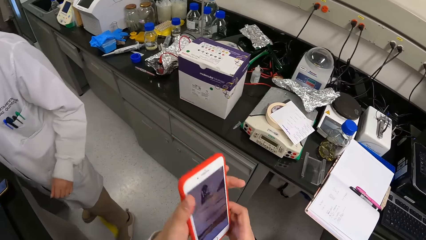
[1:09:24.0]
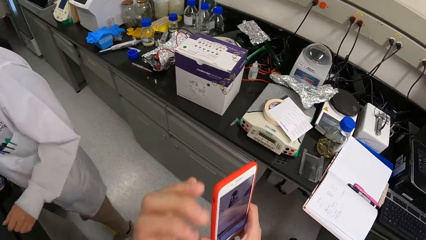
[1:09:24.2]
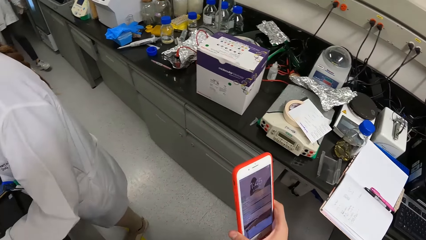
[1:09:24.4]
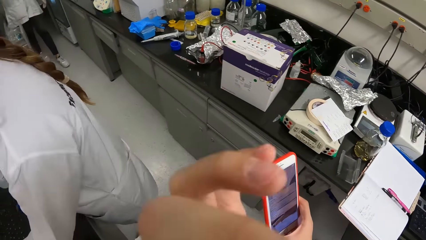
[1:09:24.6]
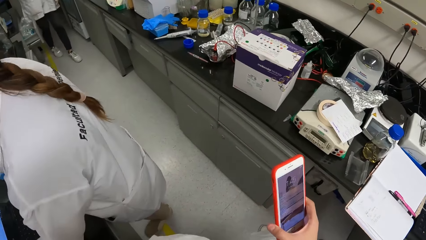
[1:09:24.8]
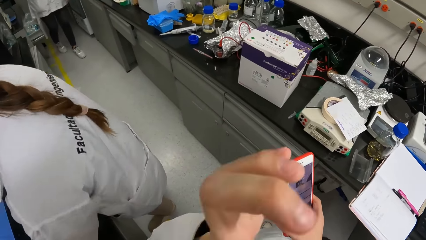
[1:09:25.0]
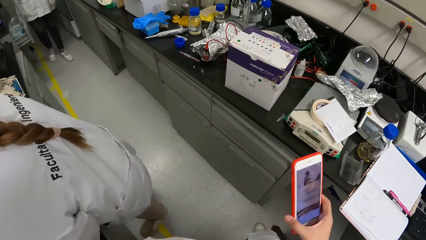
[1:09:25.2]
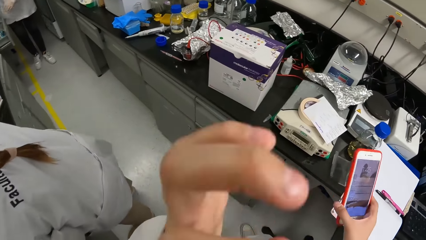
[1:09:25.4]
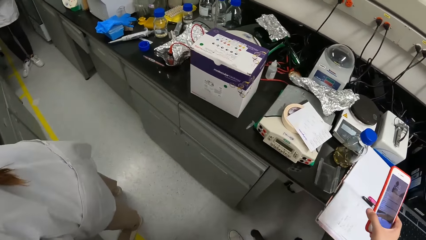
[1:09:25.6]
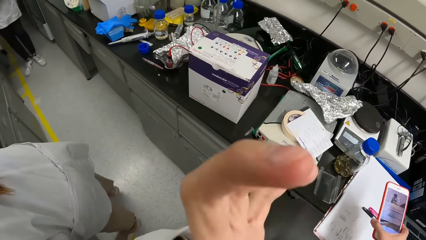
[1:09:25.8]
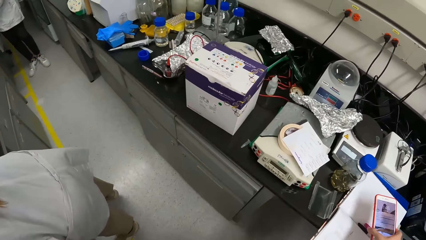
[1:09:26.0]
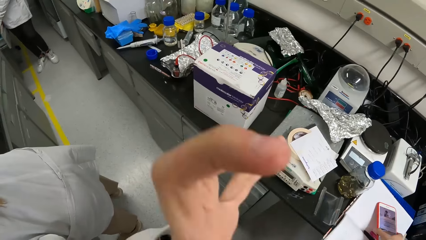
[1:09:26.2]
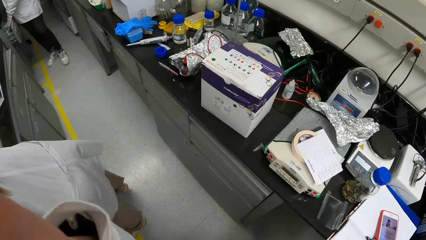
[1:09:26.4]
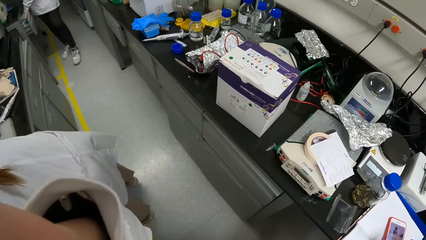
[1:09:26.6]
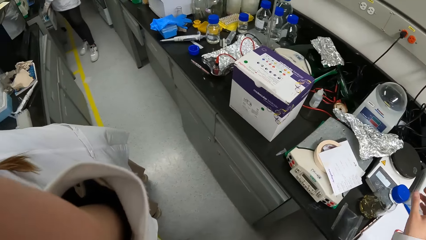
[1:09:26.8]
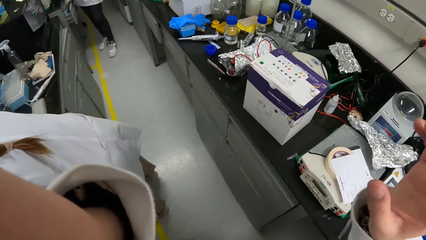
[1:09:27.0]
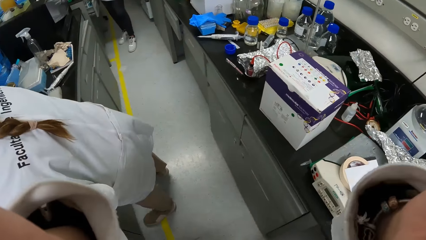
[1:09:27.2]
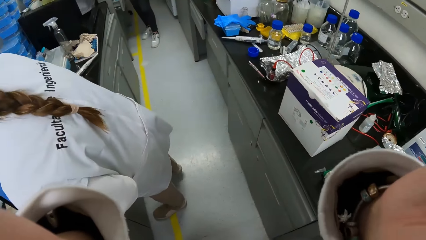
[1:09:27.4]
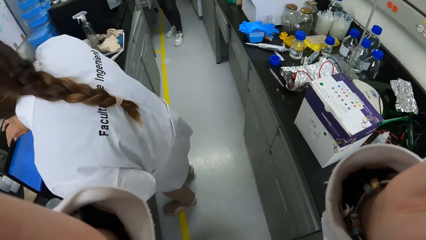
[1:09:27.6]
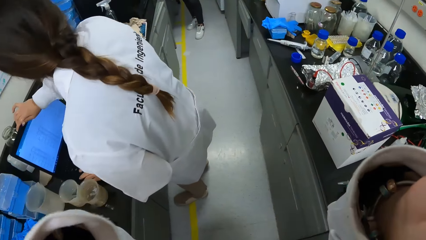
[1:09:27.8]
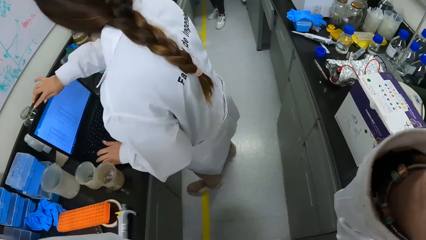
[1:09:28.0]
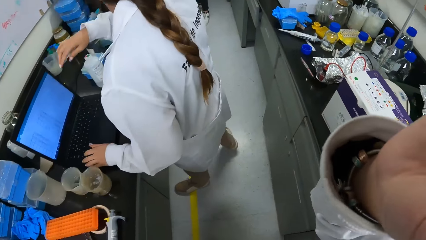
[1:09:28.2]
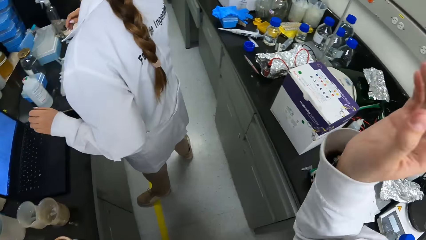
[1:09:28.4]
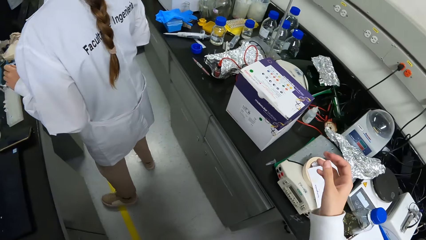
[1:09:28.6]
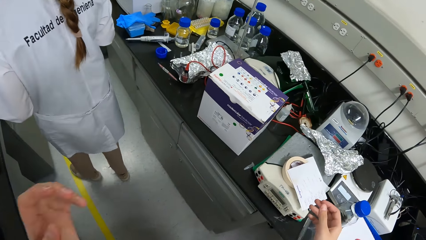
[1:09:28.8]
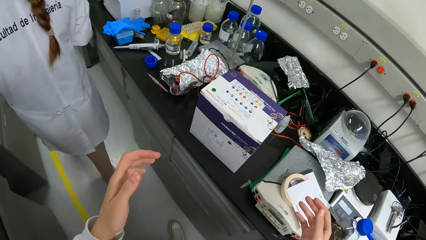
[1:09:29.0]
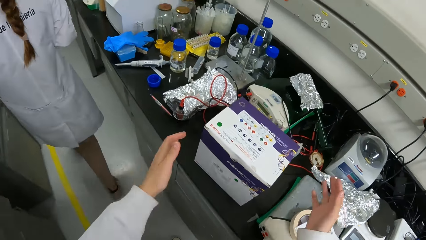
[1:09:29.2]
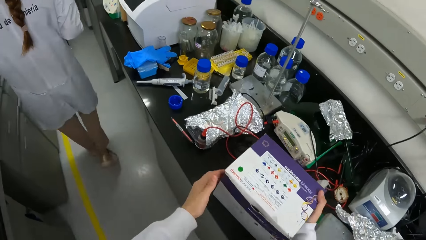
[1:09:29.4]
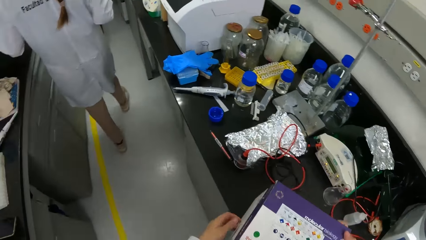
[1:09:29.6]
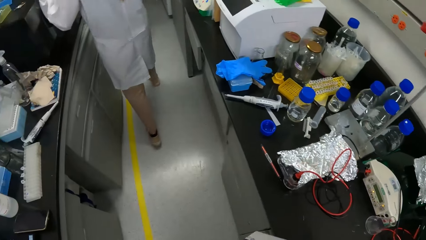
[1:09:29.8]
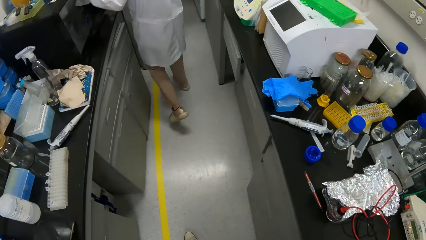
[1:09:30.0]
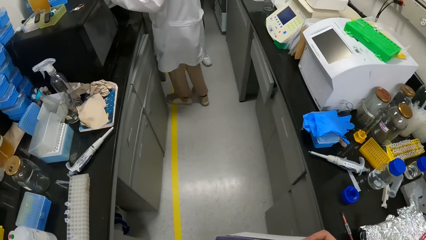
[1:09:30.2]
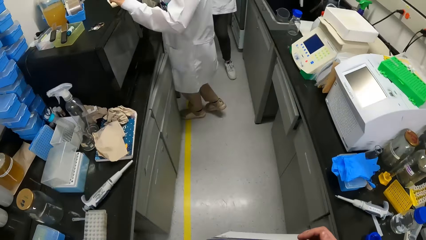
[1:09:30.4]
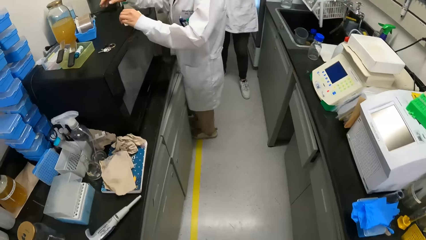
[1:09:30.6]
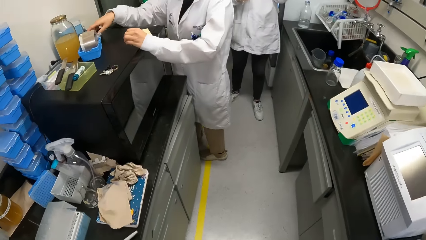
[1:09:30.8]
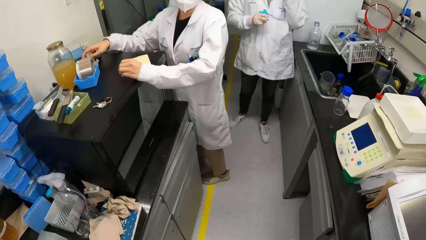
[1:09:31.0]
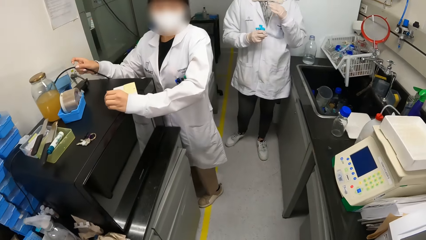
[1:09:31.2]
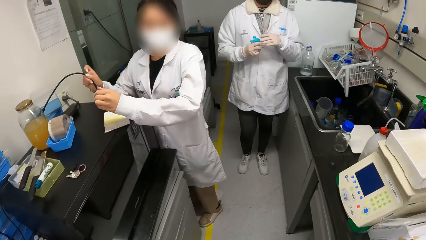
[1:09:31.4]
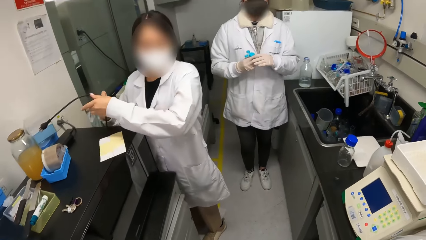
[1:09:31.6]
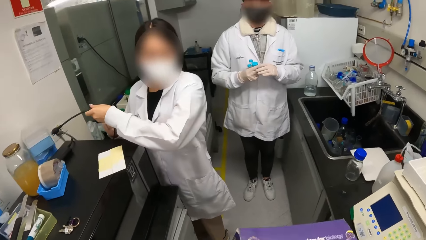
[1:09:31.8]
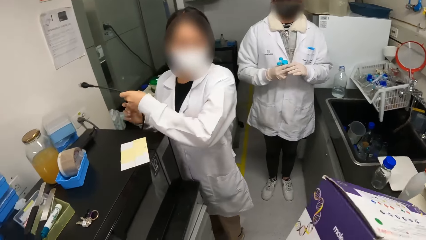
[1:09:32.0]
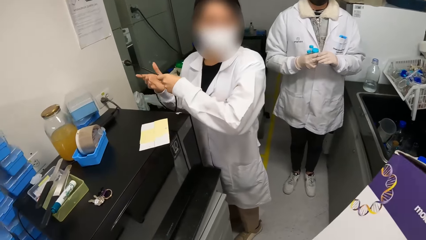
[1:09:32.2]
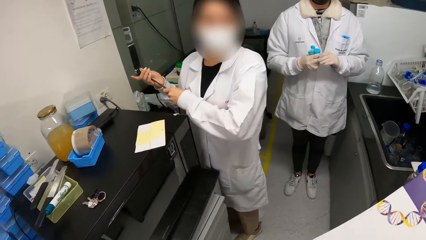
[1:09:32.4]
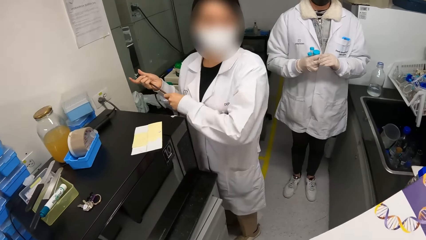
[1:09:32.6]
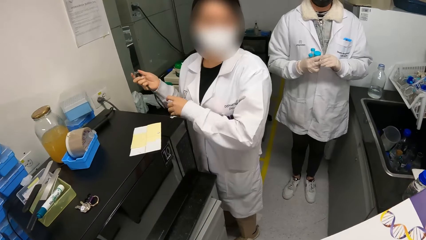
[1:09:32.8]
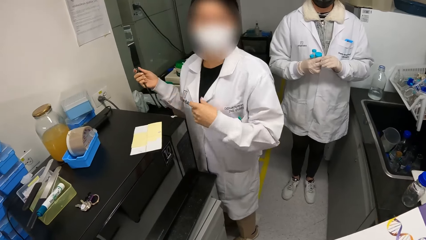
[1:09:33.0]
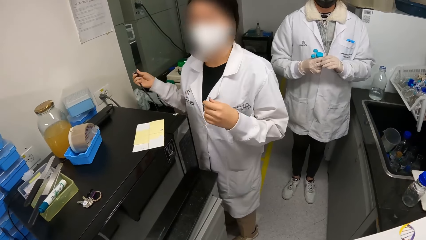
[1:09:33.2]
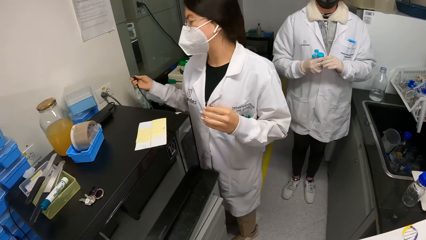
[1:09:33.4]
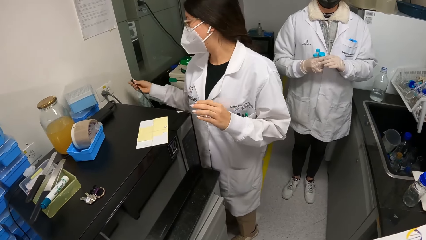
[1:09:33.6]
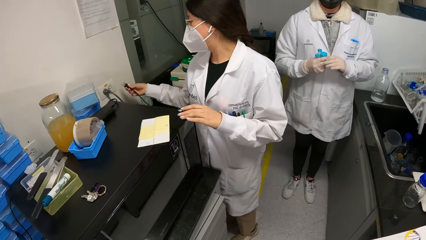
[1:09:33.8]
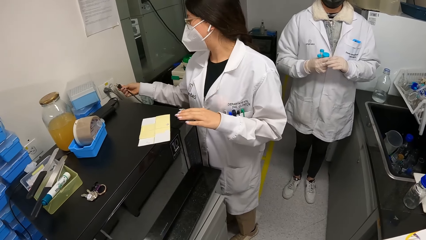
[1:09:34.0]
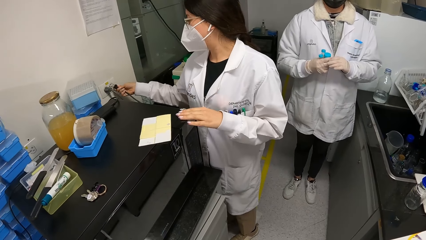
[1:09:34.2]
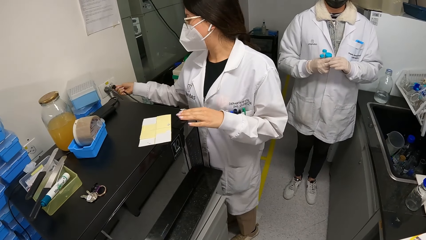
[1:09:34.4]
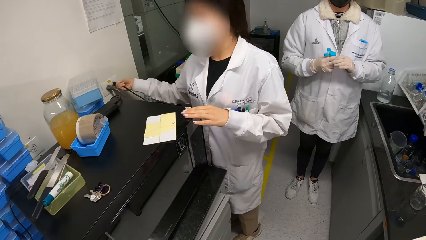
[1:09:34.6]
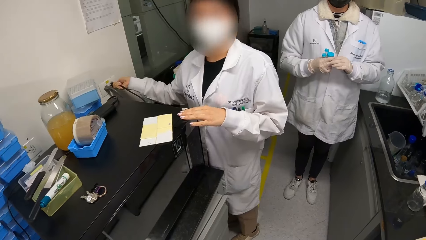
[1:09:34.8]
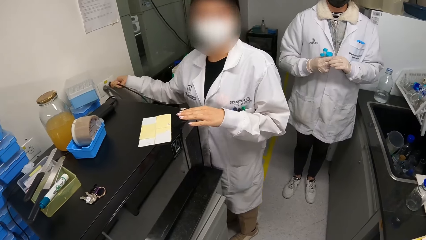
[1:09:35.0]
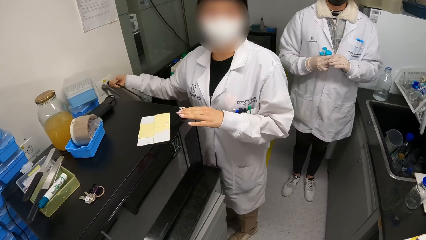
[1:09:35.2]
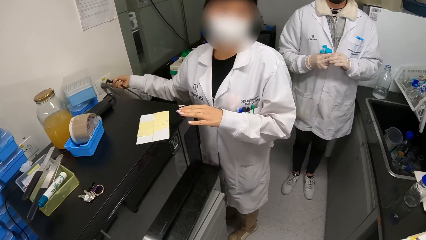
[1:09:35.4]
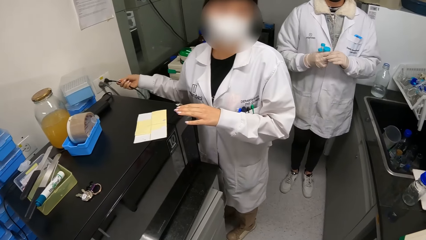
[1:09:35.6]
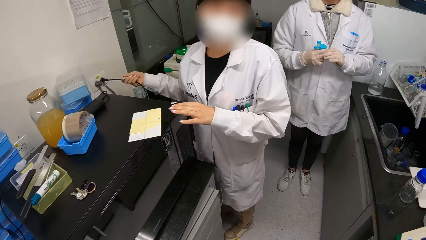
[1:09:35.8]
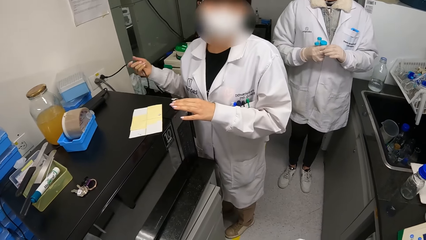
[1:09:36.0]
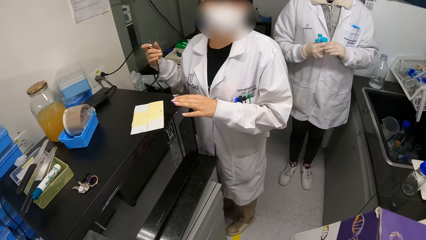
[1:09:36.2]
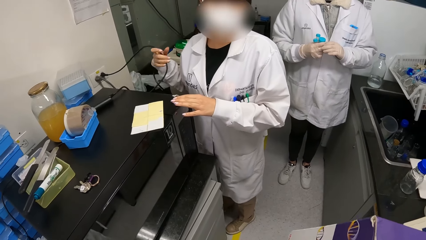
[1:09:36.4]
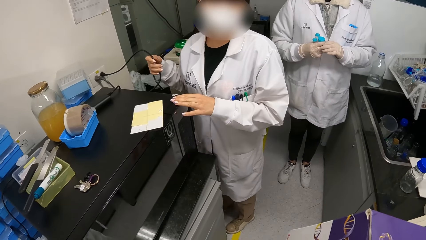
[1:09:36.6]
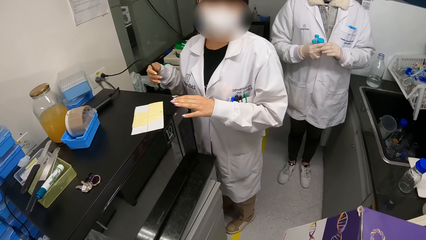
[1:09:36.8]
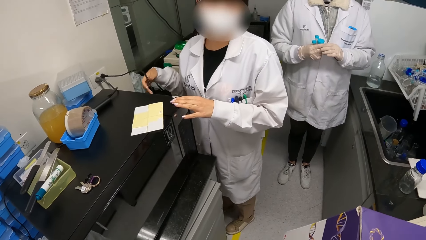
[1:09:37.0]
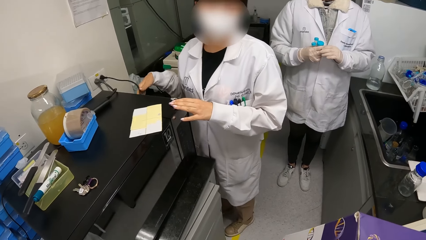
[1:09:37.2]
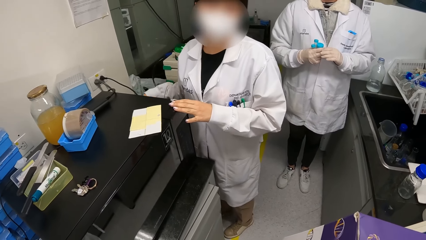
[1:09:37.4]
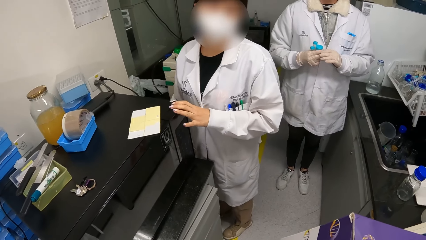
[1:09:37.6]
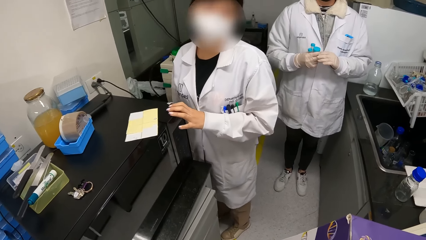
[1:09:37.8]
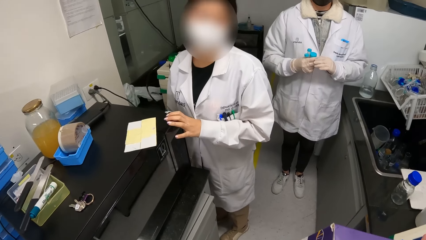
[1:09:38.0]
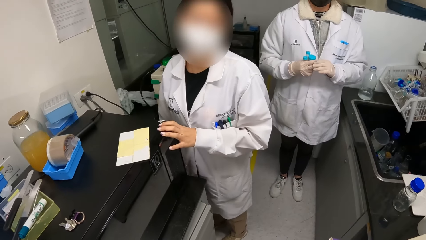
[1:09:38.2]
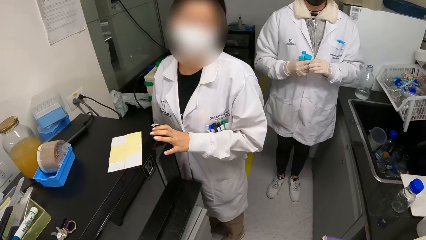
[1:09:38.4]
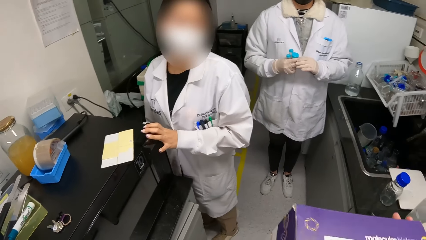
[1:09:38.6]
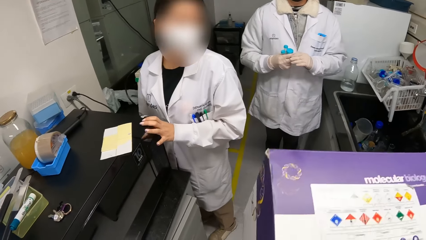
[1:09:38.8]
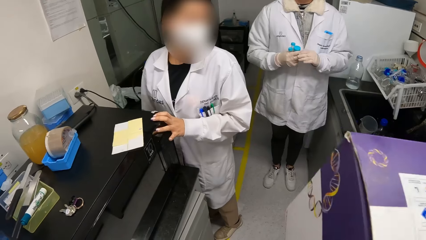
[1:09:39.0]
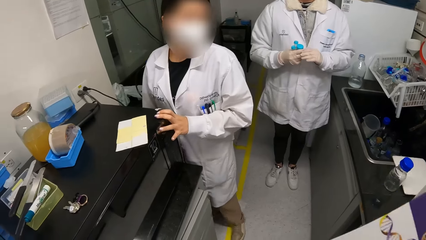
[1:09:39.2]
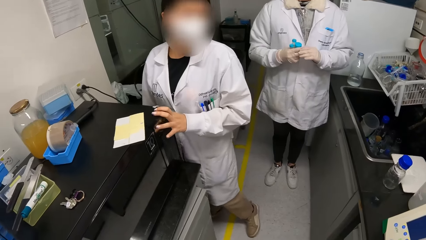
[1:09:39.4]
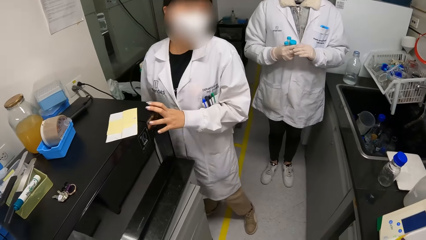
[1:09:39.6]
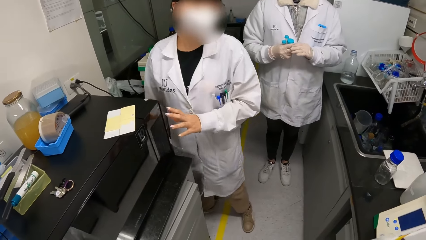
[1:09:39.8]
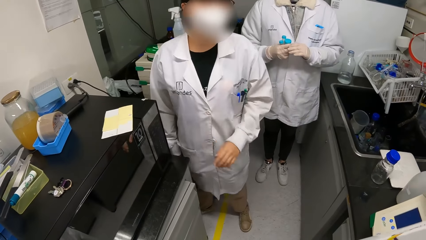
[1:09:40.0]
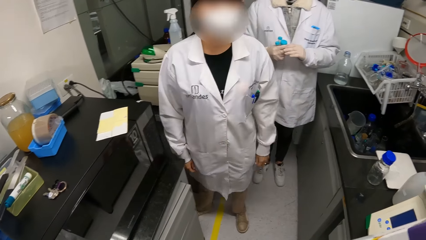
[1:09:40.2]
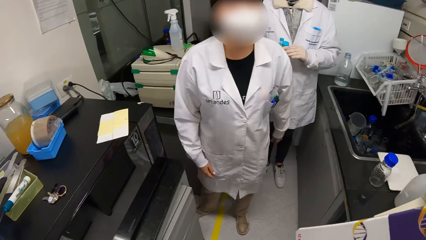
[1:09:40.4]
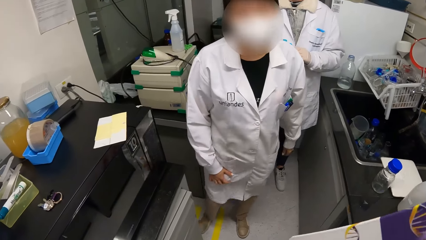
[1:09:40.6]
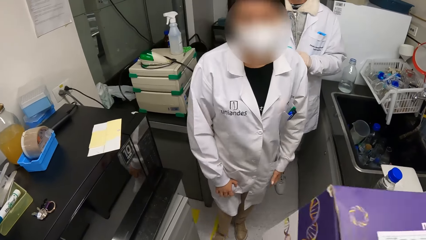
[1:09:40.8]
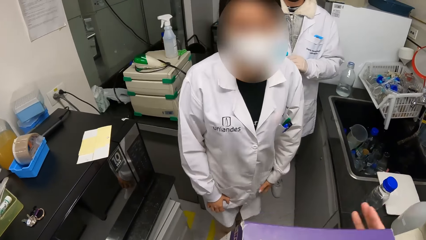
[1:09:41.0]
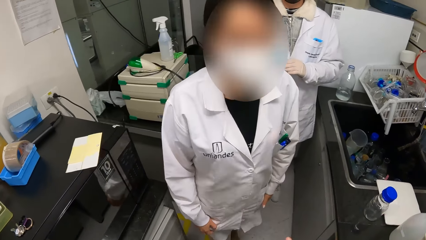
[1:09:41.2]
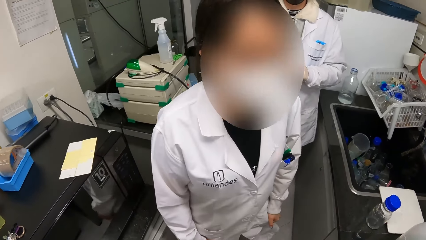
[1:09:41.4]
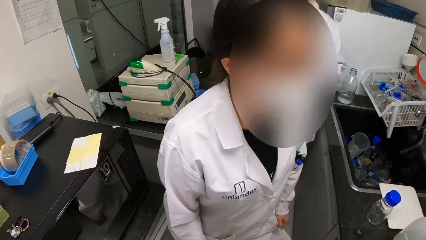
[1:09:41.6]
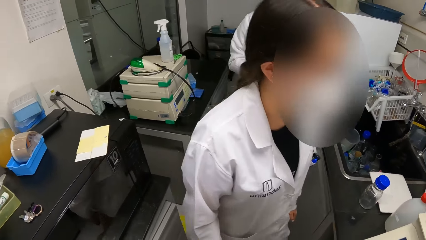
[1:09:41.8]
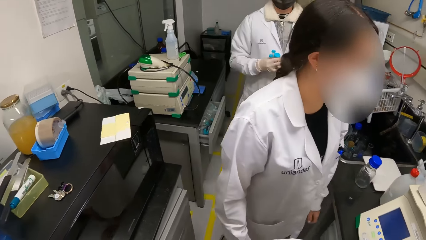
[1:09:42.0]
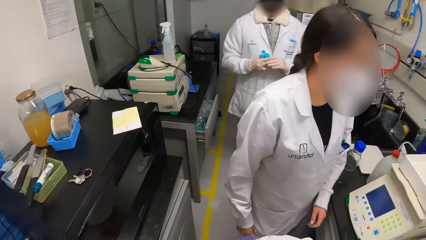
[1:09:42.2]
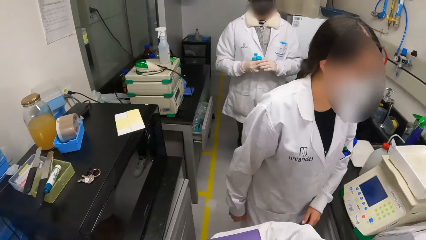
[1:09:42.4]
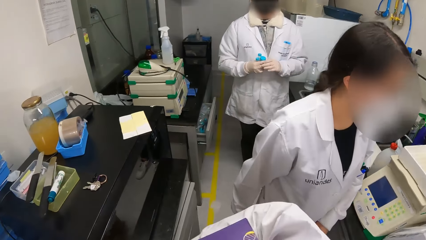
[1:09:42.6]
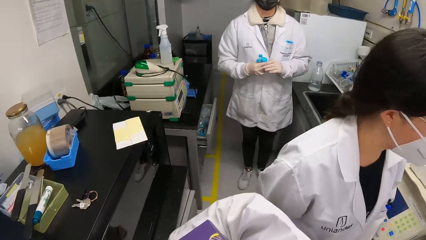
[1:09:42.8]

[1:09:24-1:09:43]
The camera wearer looks at the phone, holds the phone, transfers the phone to the right hand and adjusts the camera. They drop the phone. A lady walks around. The camera wearer picks up a box. They walk around. The lady picks up a charger. Another lady touches a test tube. The camera wearer converses with colleagues. The first lady holds something. The first lady plugs the charger in the socket. The camera wearer converses with colleagues. They lift the box. The first lady walks around.
